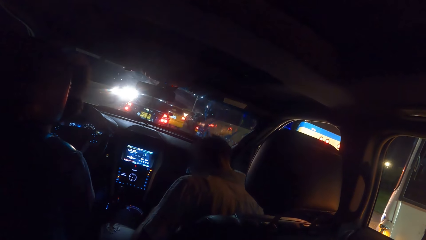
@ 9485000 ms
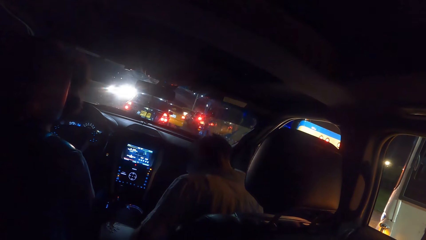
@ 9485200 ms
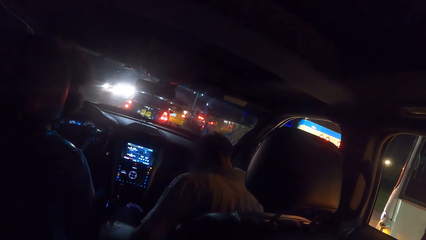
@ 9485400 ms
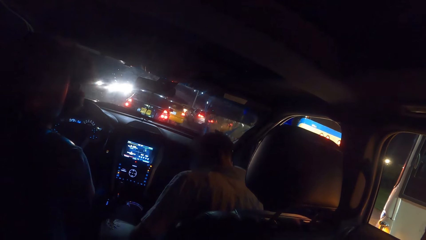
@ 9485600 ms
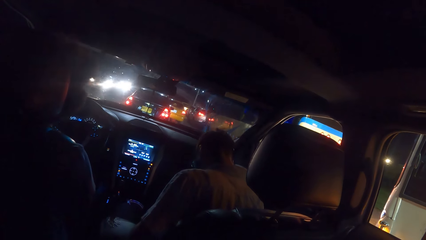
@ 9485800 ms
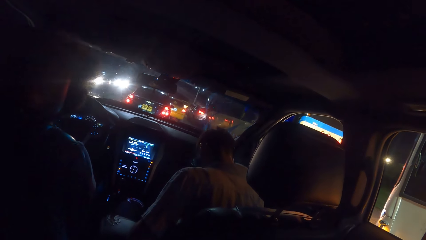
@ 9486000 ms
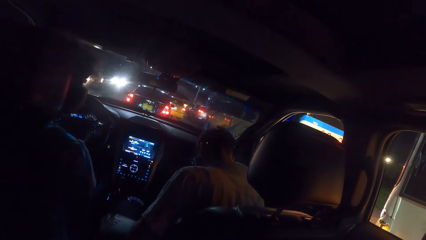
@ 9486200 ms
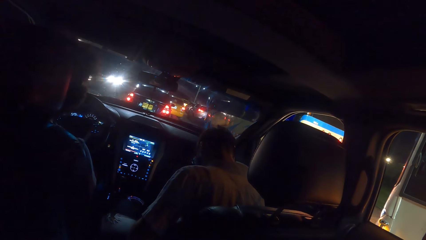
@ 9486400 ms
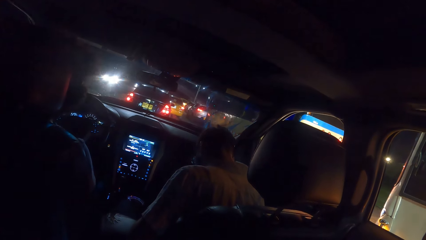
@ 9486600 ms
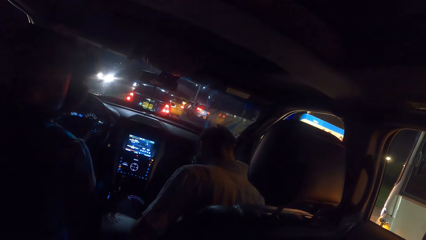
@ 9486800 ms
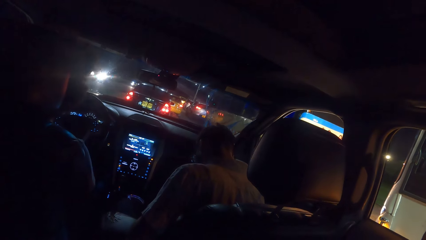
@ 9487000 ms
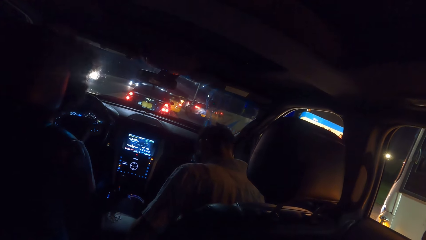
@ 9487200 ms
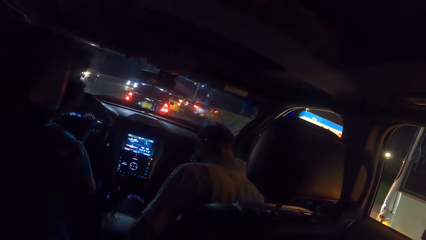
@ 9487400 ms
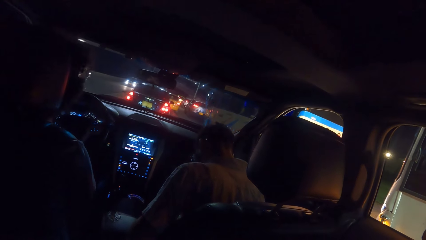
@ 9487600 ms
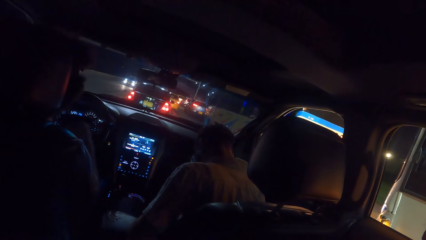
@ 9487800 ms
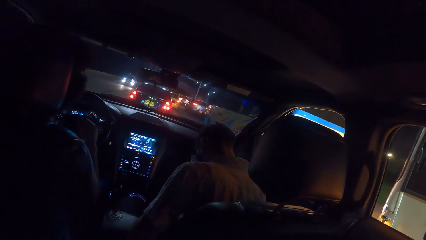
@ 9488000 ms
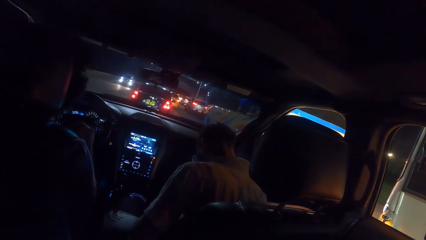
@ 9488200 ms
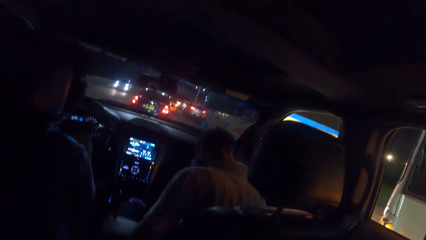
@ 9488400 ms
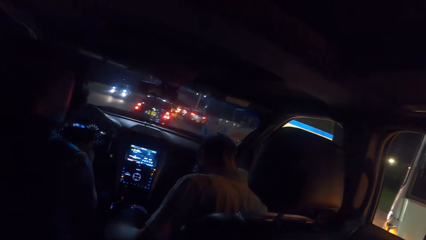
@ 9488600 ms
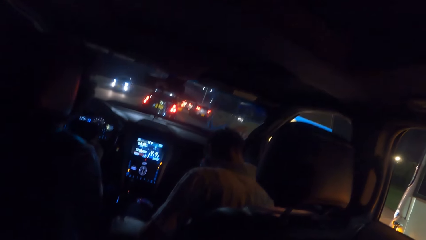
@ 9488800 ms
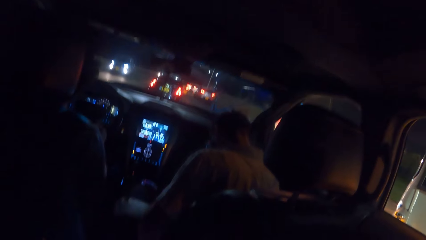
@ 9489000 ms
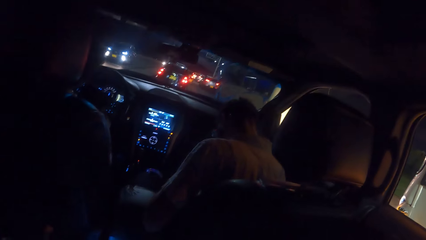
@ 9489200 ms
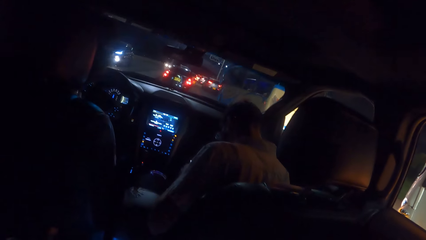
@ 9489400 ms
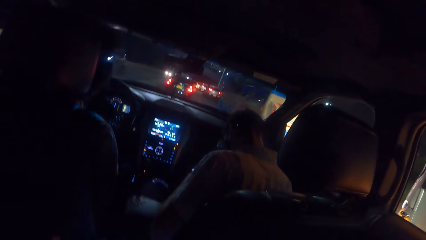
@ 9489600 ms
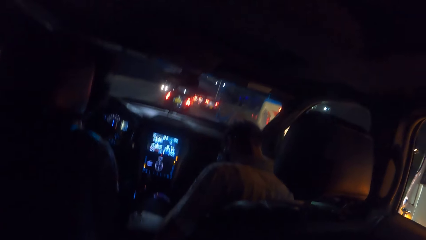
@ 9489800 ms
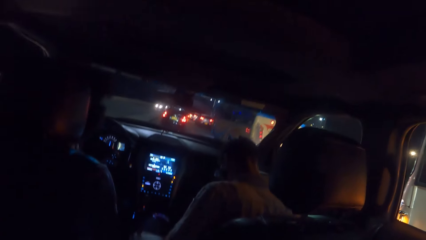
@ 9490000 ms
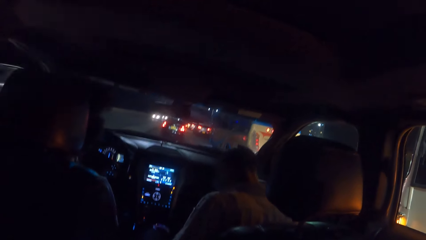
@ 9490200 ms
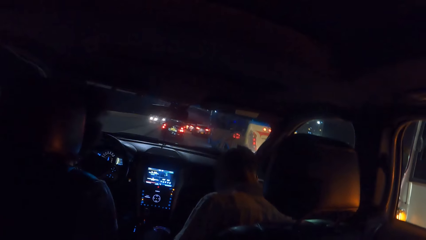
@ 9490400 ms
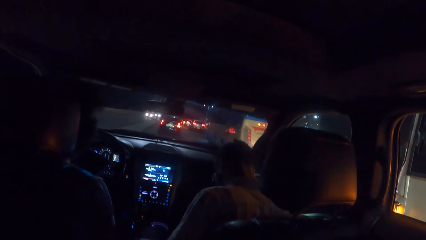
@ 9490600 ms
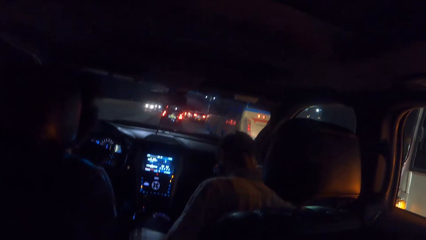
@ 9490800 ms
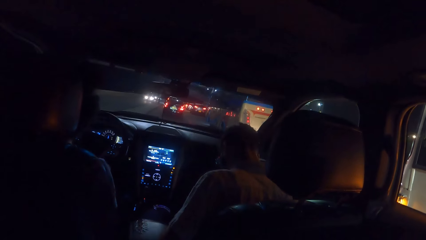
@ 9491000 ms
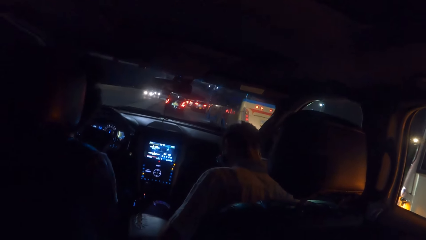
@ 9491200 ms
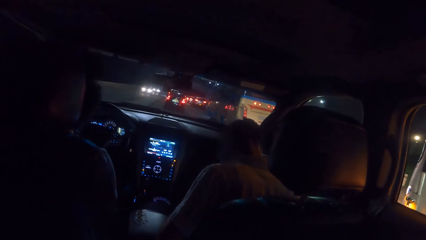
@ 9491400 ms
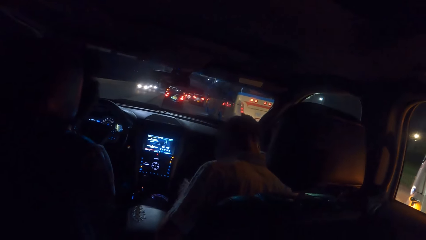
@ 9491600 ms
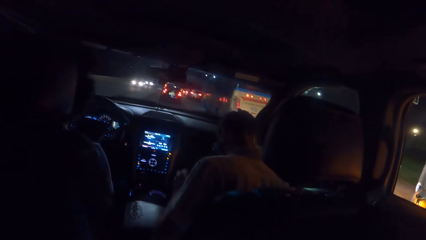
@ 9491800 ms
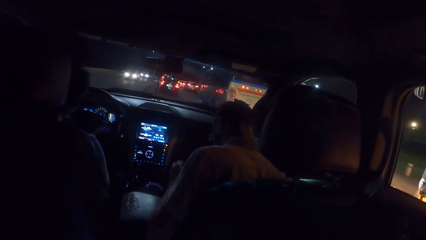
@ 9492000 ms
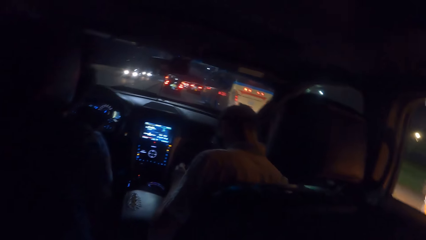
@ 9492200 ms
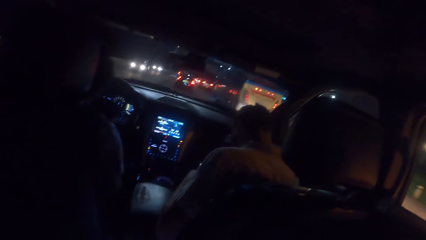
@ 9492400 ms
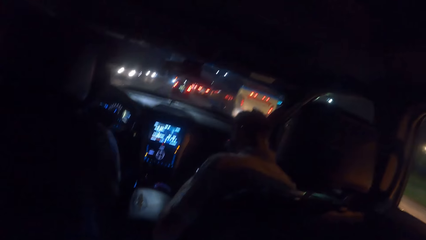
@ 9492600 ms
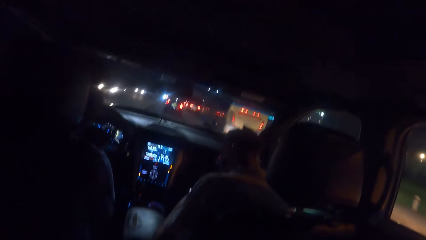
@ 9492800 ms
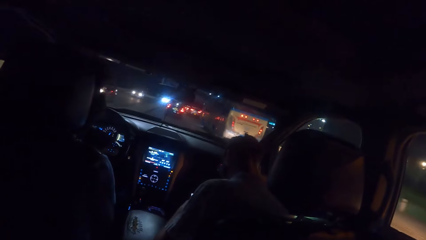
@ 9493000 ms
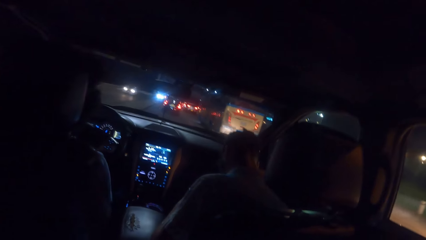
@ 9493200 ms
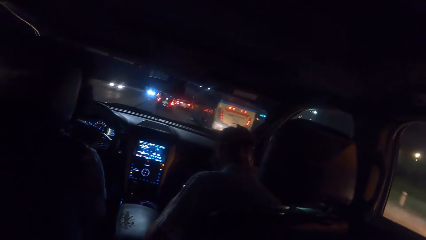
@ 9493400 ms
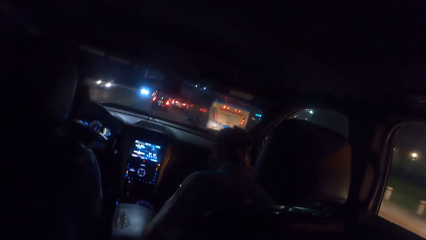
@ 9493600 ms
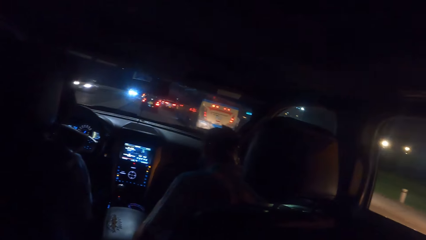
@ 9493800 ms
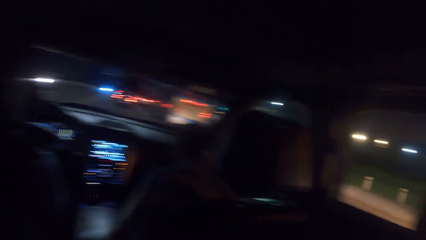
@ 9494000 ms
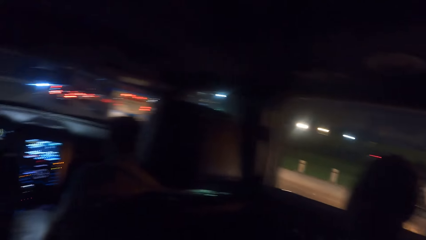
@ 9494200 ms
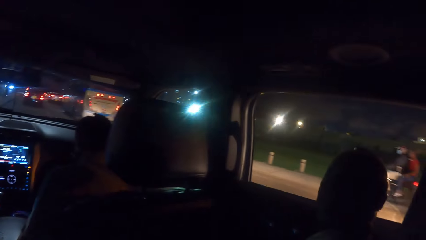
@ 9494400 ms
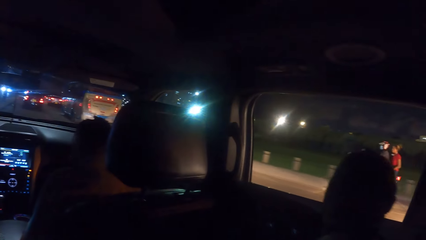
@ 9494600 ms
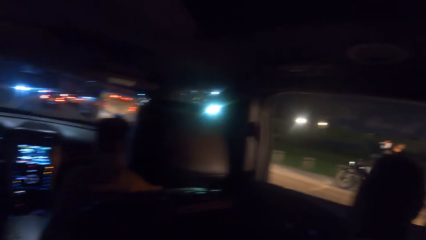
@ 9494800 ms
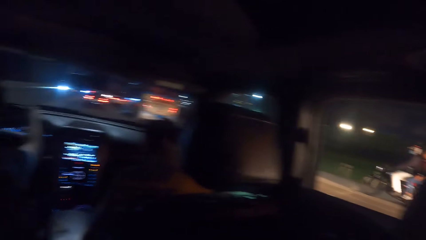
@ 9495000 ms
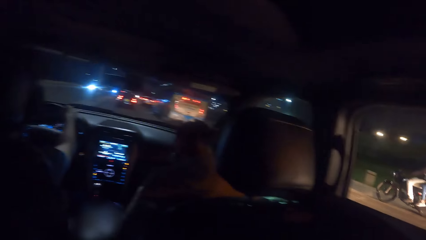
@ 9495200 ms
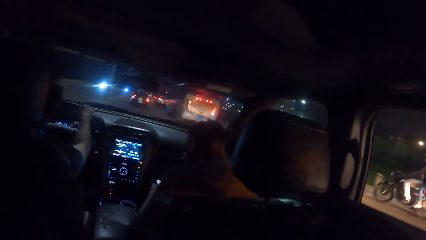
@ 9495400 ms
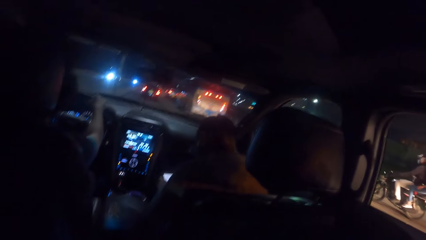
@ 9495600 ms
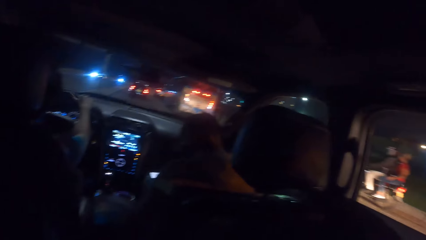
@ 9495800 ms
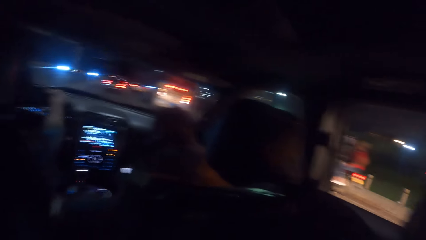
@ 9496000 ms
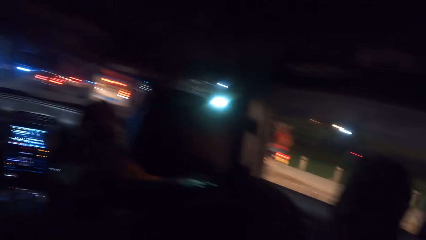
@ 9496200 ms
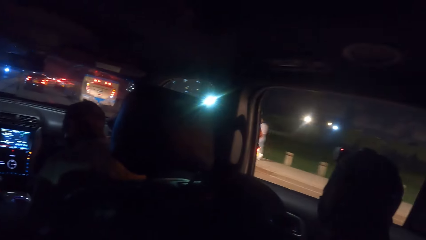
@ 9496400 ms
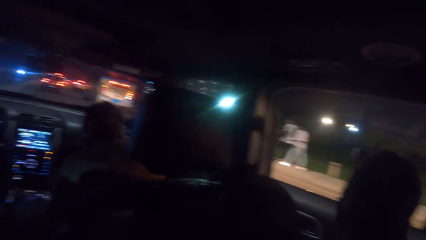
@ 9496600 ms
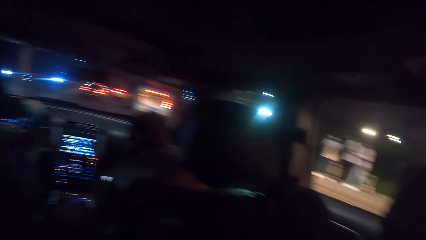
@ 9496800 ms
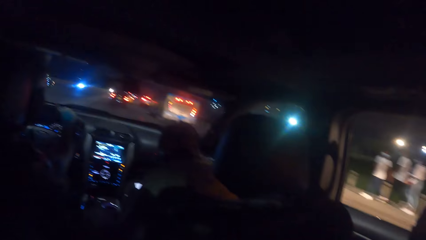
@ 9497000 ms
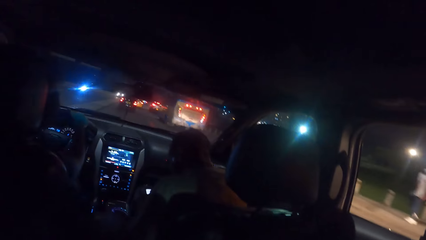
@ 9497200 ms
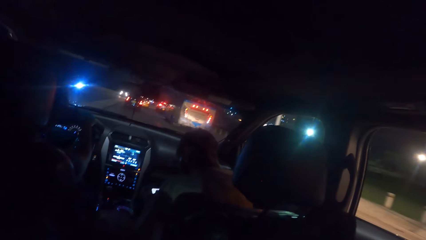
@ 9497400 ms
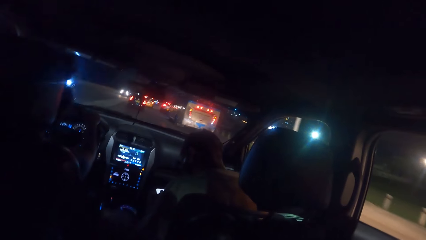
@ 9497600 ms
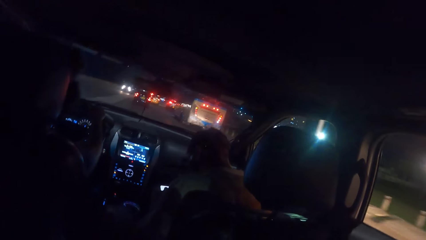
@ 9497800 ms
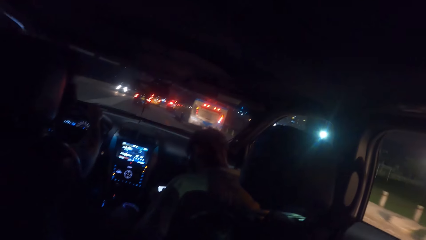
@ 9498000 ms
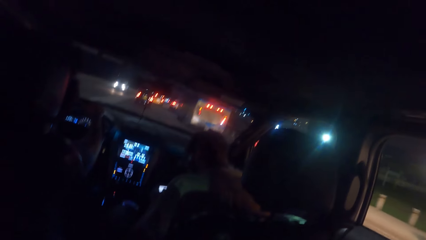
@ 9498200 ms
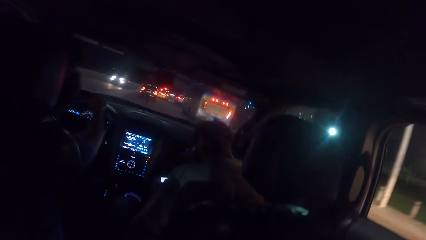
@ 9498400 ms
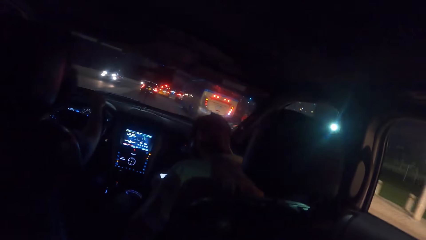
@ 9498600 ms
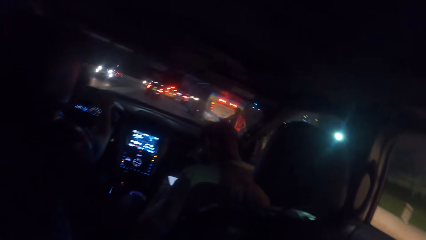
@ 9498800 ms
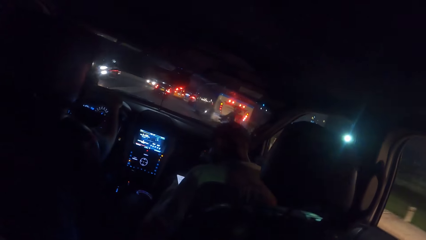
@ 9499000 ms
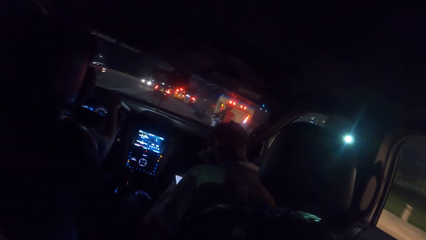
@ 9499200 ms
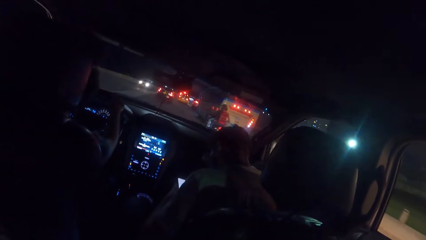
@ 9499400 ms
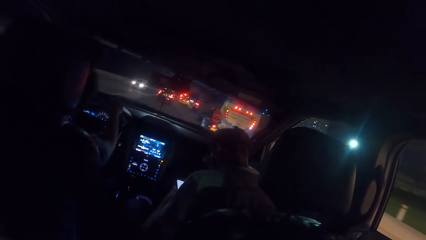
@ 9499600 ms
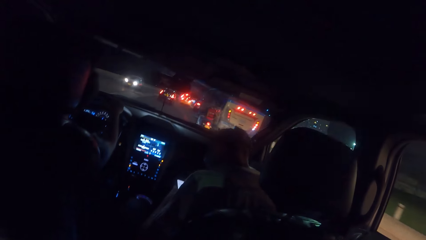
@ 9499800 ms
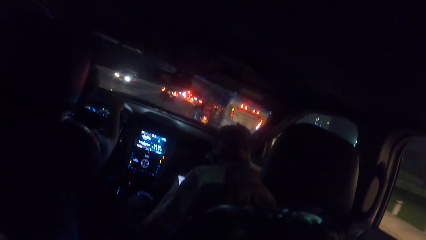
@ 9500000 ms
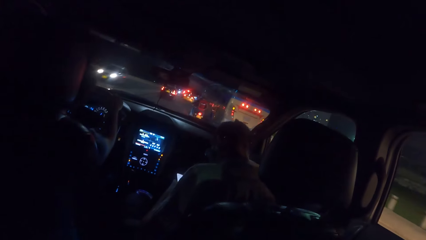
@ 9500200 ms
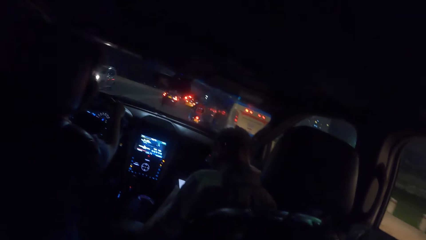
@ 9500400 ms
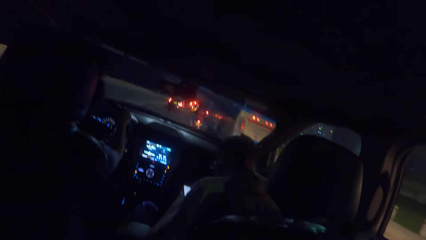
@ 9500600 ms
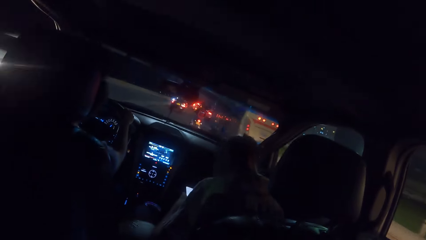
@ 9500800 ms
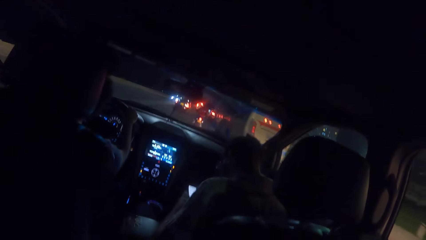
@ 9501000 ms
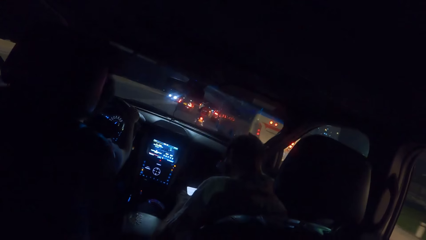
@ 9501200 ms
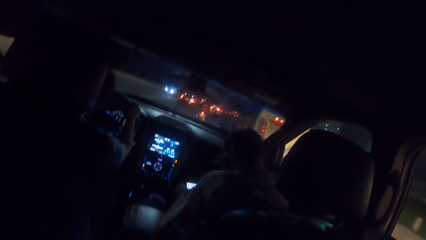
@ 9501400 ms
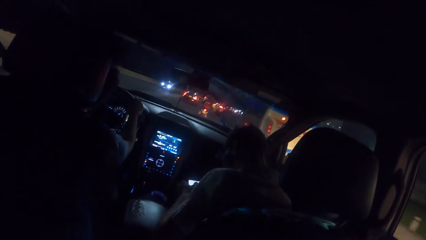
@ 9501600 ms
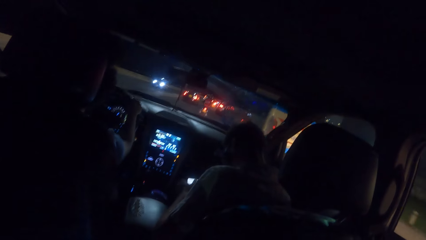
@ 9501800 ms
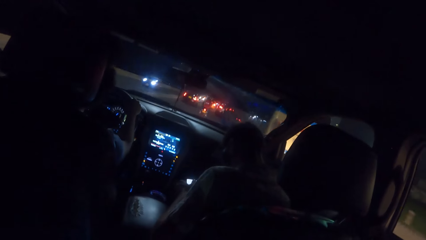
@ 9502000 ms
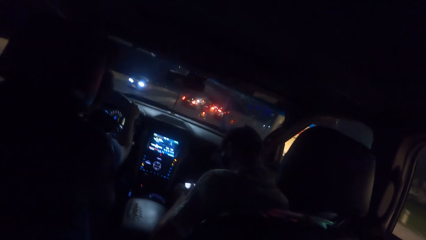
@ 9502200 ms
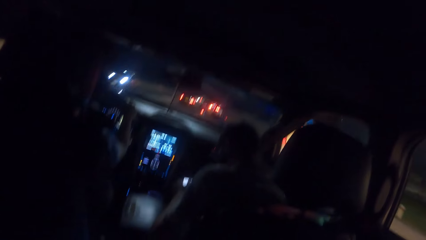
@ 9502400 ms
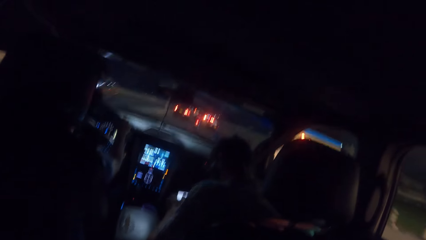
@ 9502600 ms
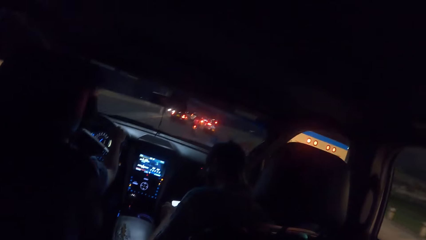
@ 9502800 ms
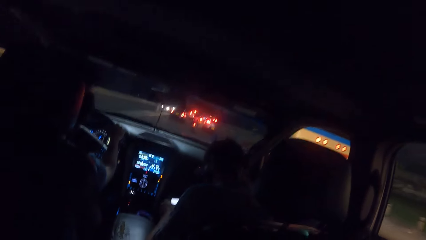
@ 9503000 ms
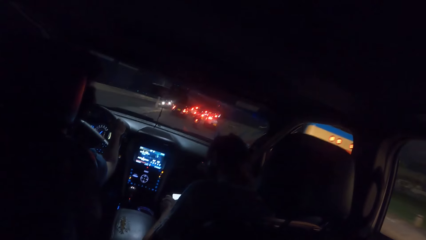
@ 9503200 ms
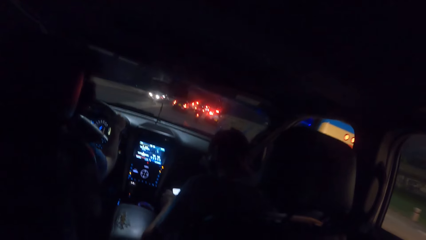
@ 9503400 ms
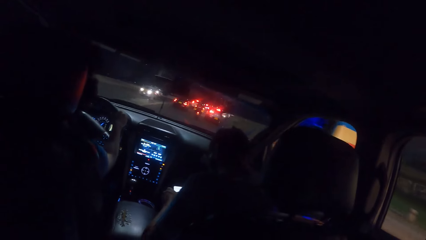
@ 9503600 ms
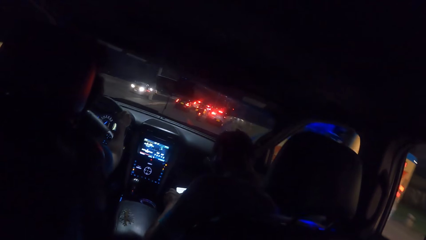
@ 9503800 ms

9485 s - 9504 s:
The man drives the car on the road. Another man rides a motorcycle past the camera wearer.
